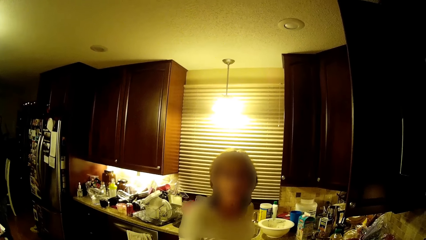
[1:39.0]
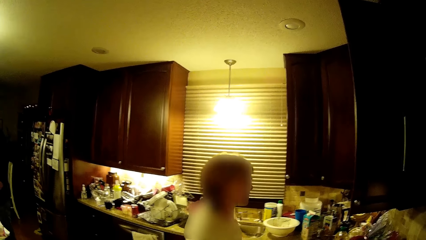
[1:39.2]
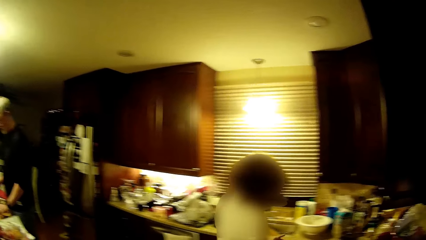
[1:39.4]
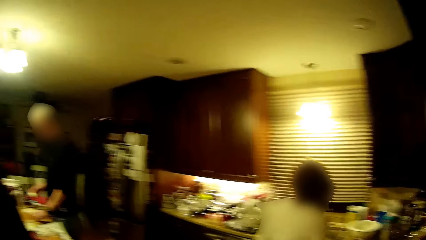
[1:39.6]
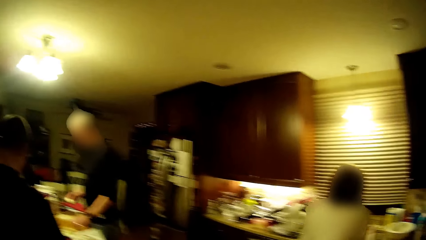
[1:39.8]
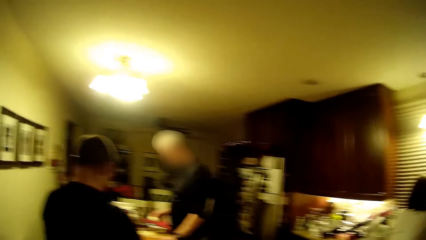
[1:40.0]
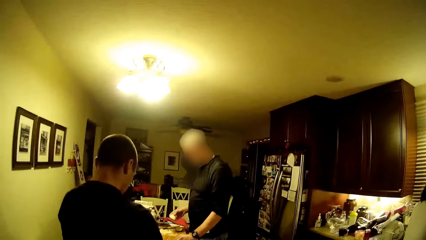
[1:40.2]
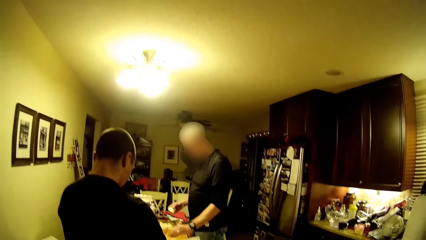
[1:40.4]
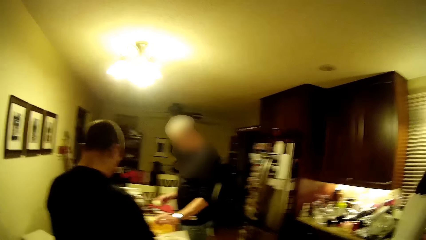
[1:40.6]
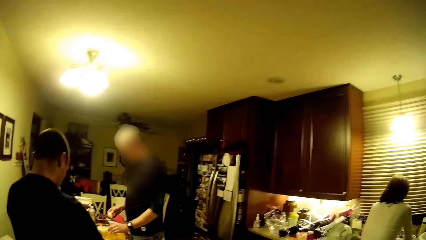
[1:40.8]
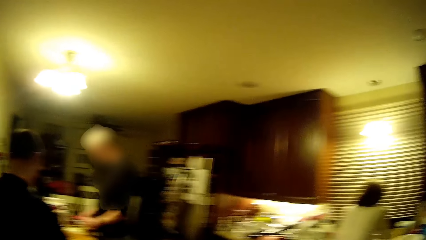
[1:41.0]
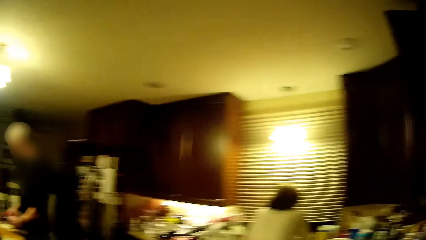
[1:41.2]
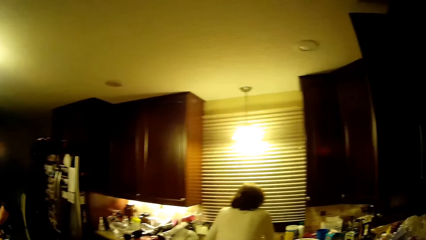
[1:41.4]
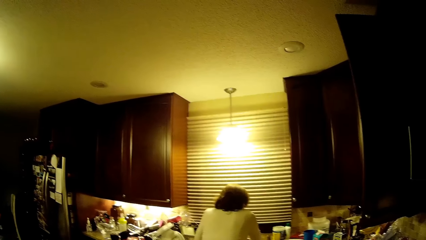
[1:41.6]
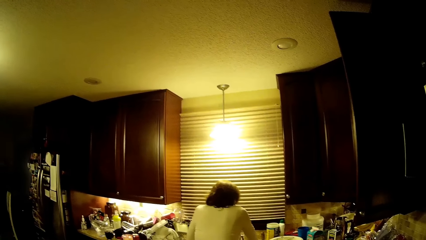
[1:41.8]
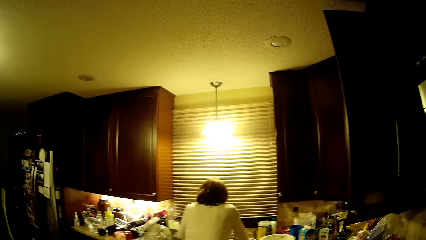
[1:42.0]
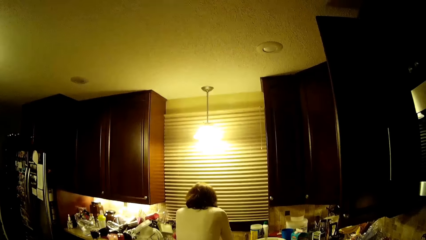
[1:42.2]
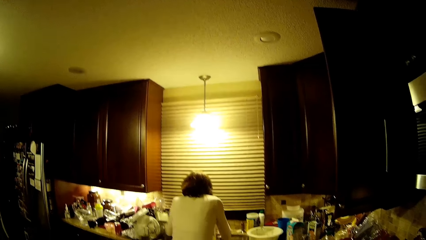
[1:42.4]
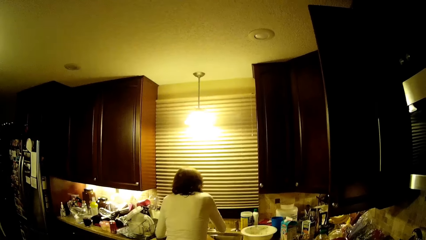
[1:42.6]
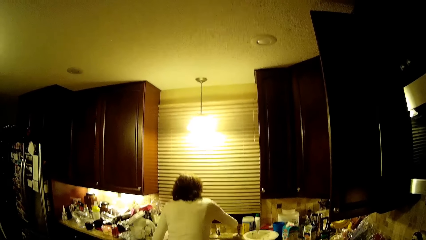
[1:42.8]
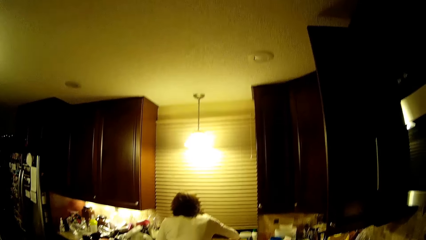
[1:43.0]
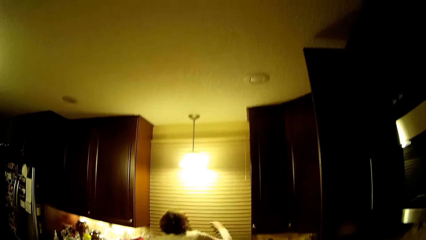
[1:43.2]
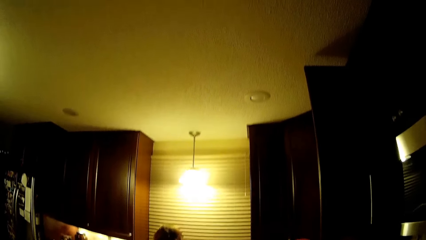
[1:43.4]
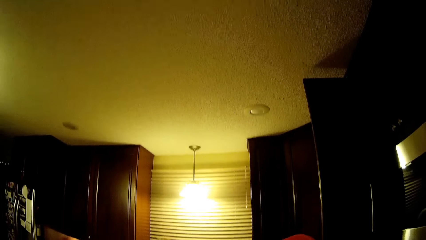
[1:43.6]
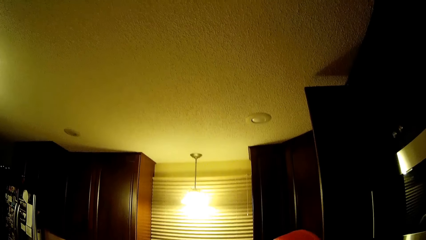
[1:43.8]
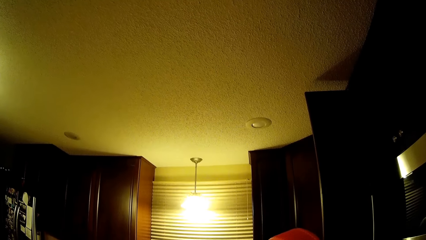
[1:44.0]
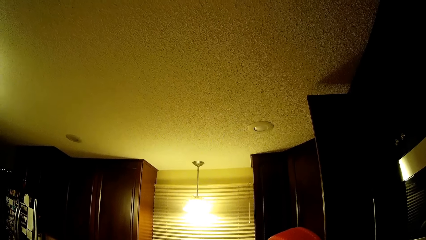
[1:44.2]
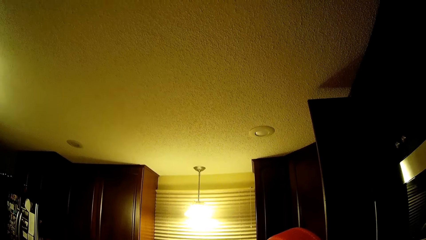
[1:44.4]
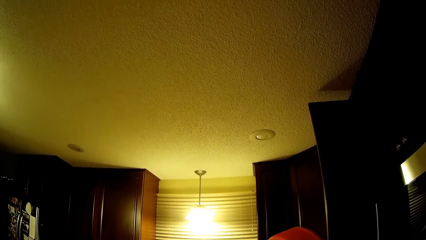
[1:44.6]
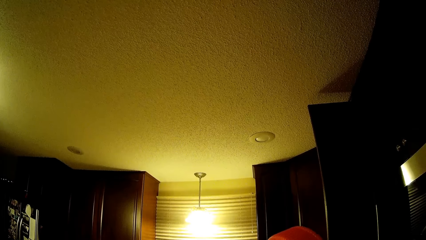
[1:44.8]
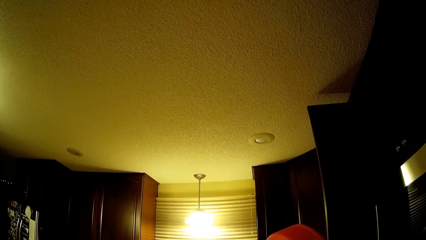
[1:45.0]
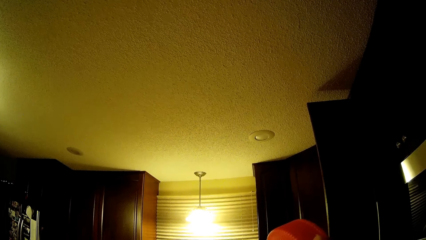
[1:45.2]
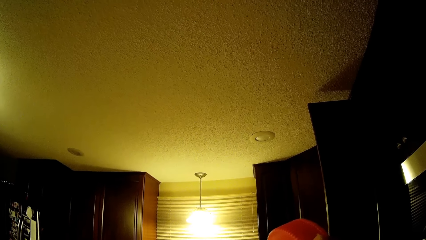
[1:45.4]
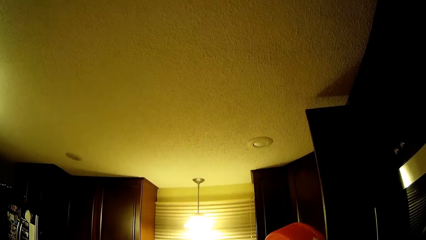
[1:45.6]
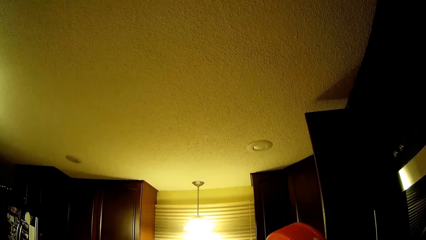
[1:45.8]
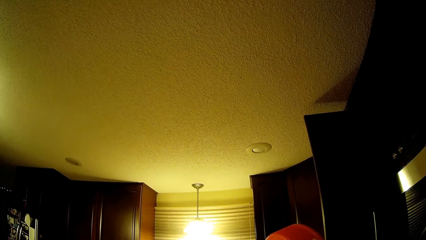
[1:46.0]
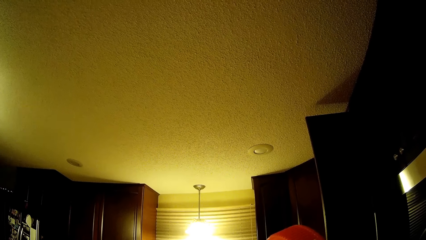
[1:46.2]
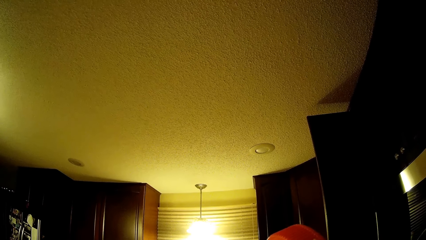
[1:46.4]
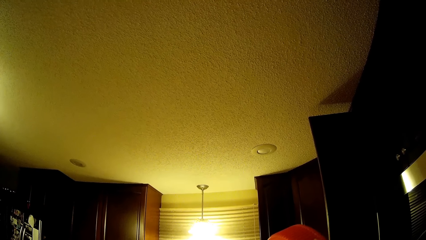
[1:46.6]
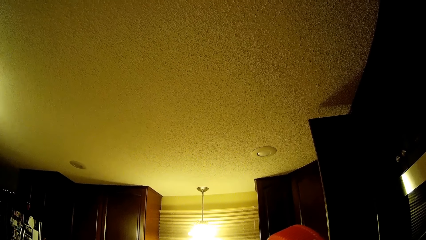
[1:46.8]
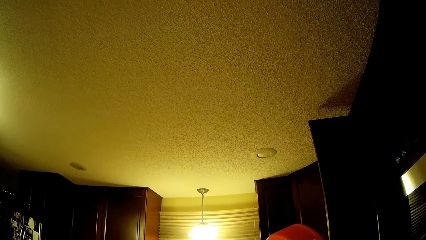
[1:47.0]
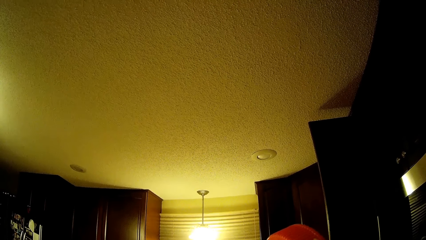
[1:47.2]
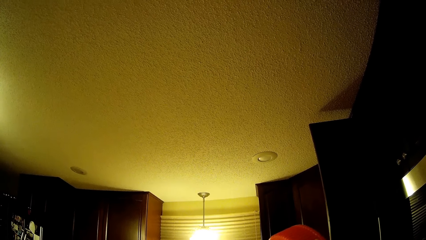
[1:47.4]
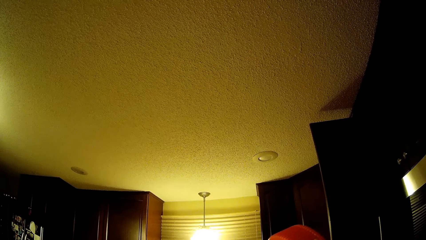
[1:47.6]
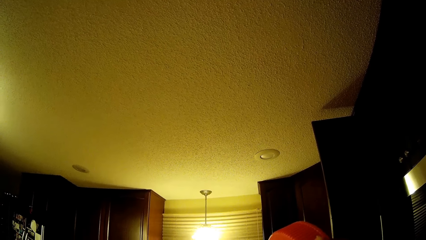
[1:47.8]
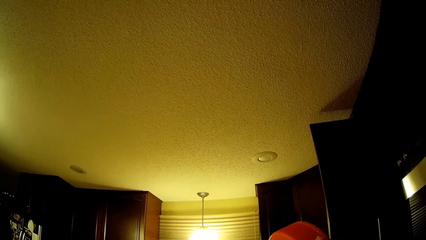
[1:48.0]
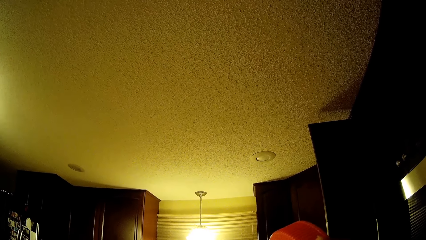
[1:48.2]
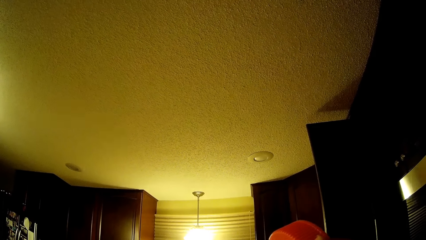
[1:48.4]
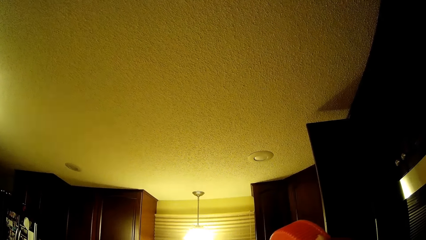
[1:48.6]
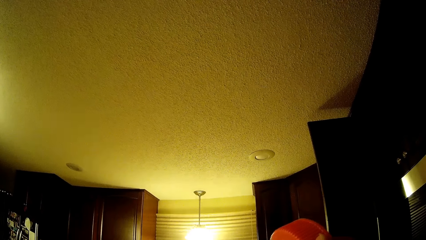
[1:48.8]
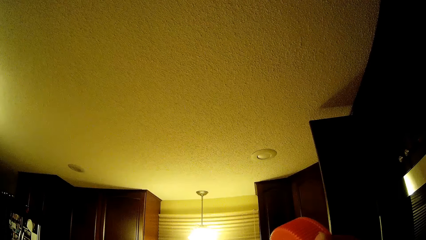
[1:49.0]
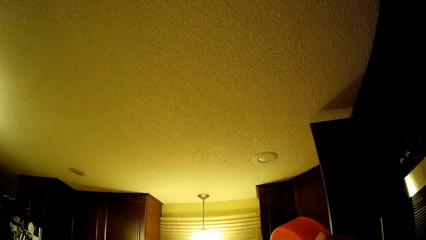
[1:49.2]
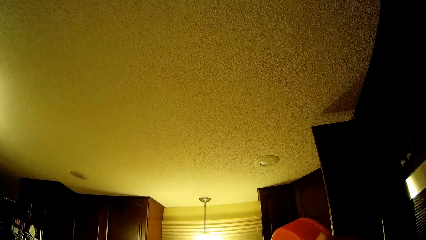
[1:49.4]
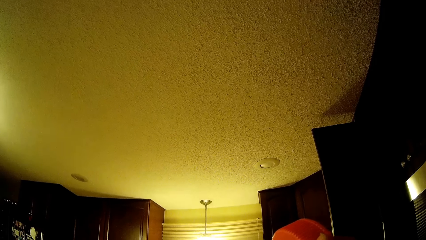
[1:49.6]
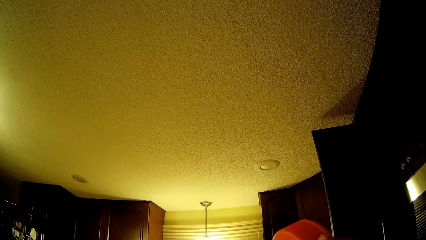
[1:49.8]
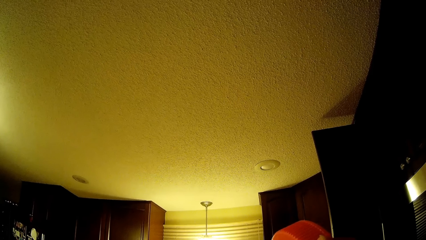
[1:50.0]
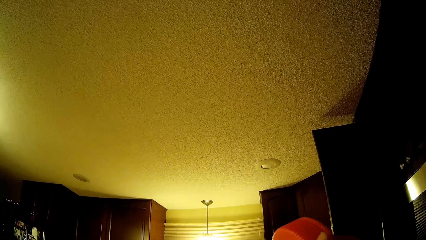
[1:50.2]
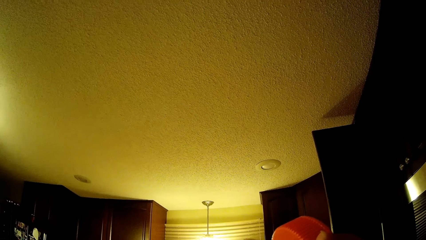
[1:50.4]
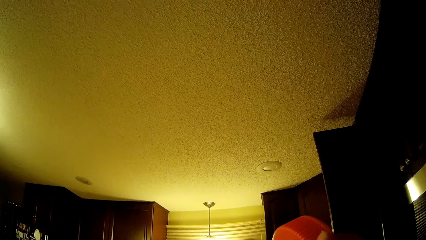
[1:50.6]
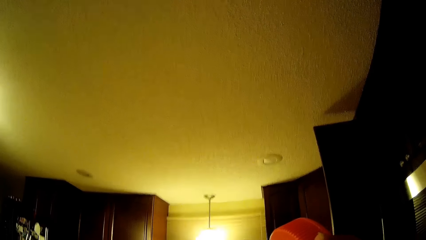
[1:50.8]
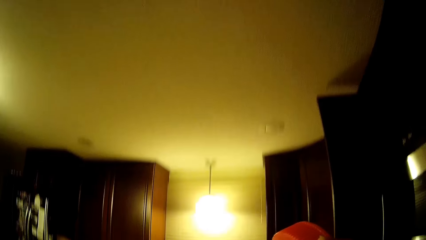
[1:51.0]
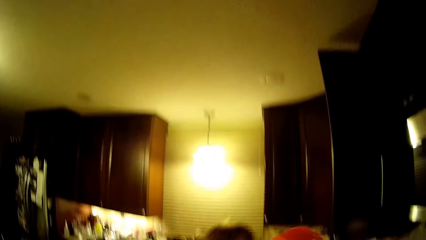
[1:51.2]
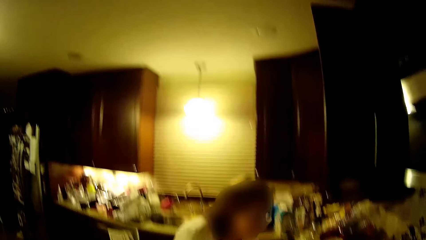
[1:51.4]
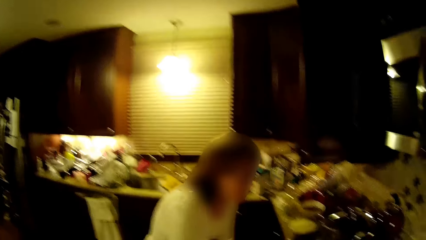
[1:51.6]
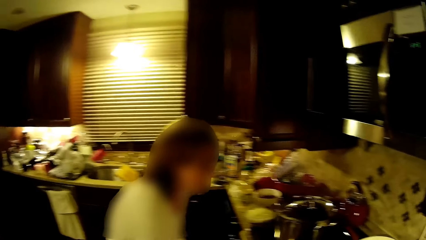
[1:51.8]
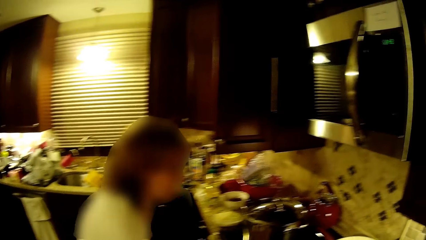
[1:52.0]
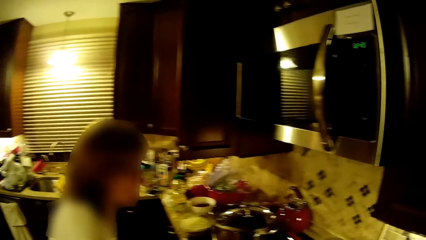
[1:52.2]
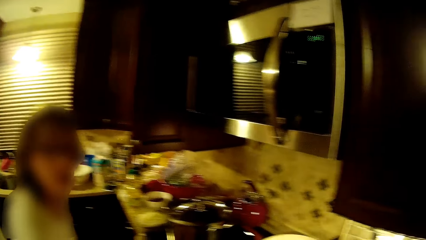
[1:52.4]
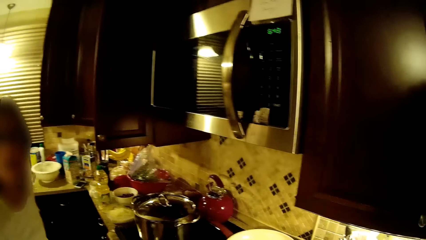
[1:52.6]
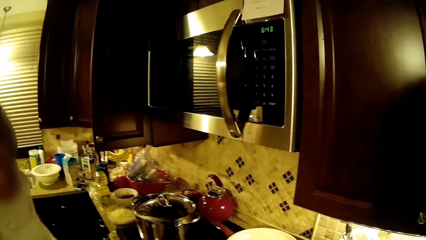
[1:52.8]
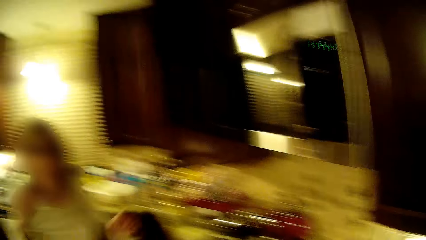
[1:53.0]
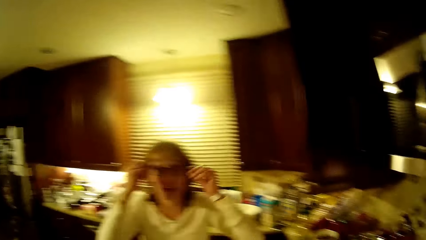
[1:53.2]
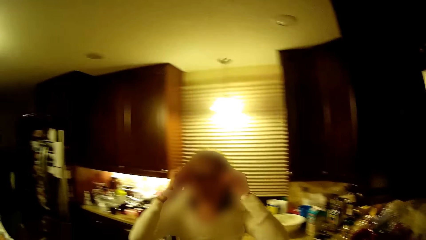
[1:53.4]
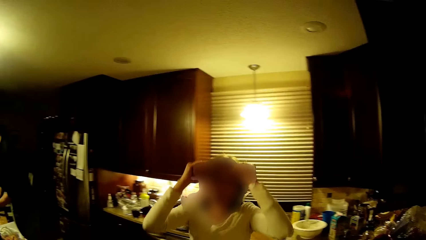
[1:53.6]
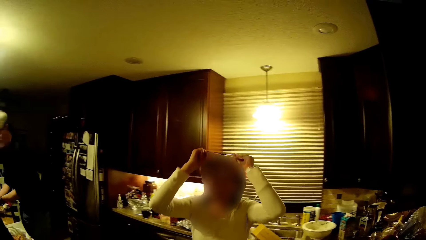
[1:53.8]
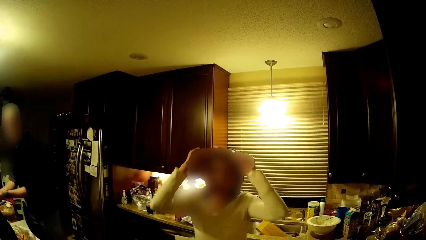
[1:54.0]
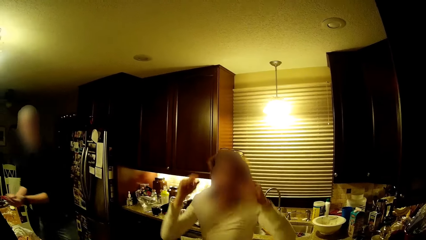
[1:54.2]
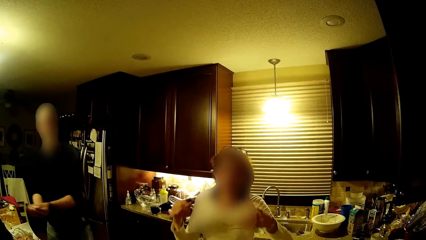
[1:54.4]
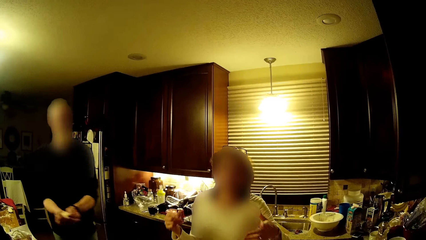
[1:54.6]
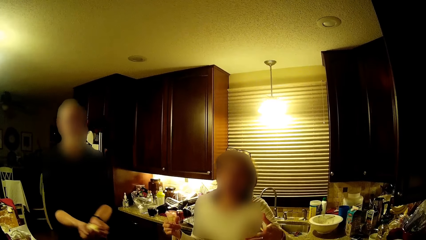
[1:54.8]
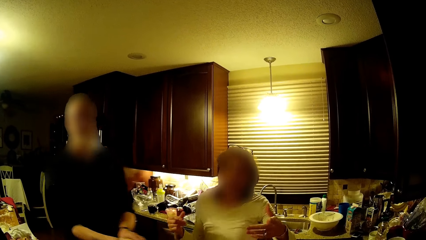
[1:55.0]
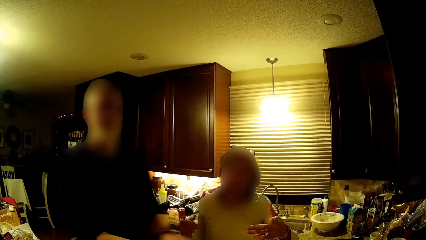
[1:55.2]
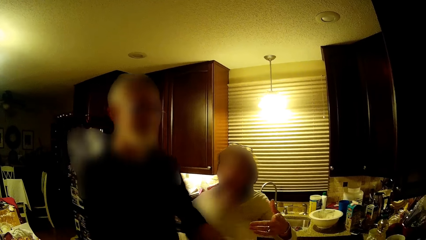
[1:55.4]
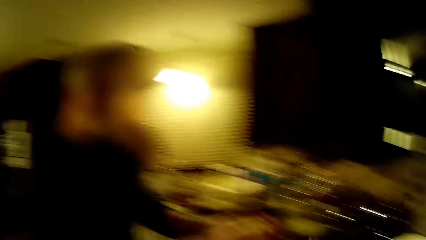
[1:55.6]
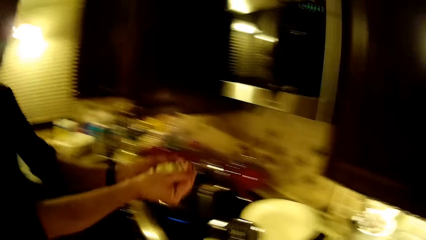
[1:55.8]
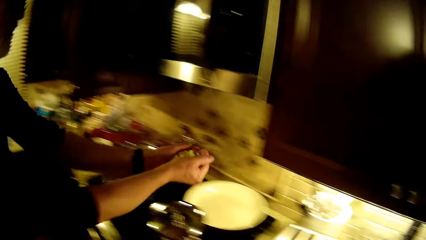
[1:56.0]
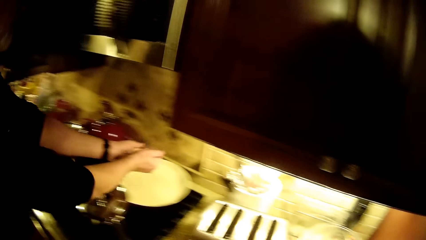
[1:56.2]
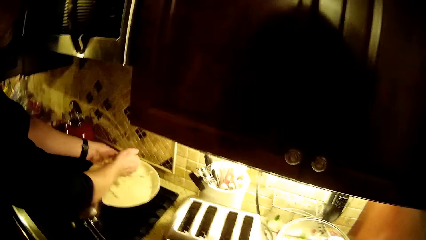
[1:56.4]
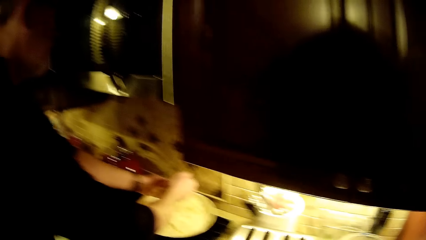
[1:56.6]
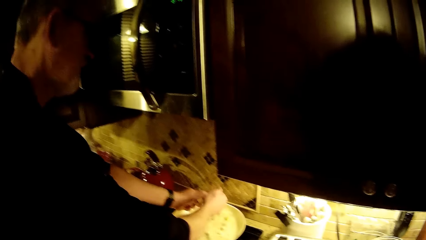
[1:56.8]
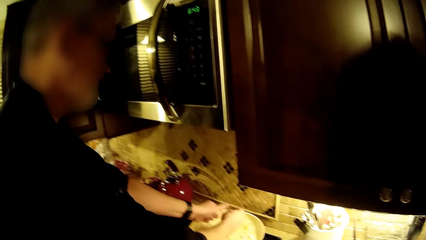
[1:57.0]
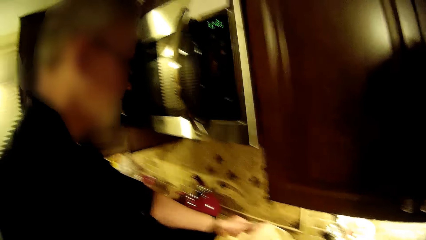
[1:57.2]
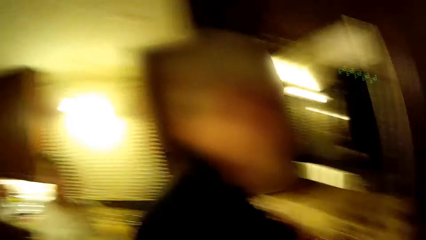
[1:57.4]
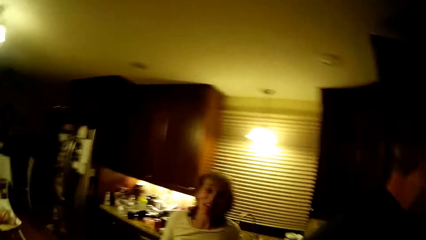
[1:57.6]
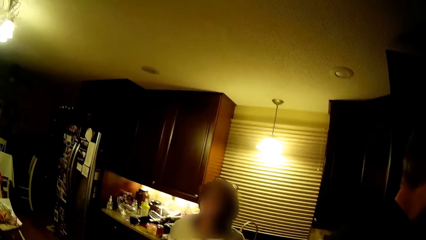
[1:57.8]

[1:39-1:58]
The camera wearer looks around the kitchen. A woman washes the hands in the sink. The camera wearer looks at the ceiling. They look at the woman. The woman puts the eyeglasses on her hair and removes the spectacles. A man walks, holds the pieces of onion and puts the pieces of onion in the cooking pot.
